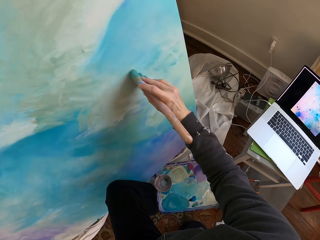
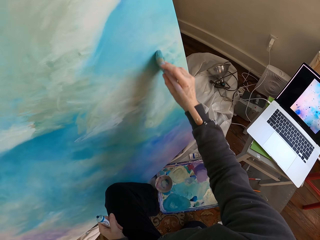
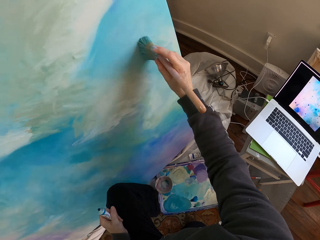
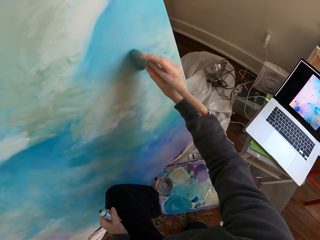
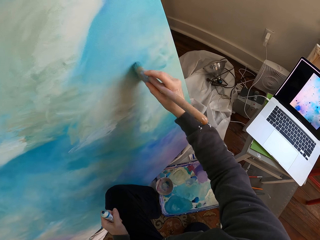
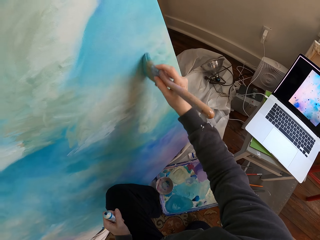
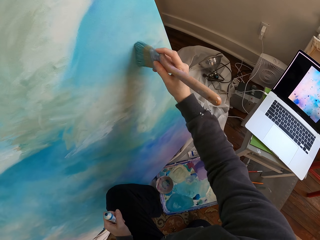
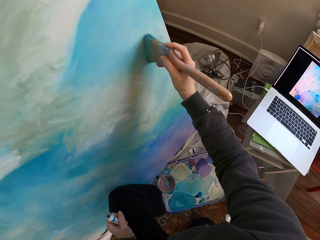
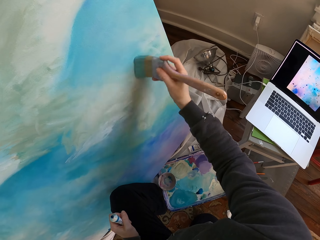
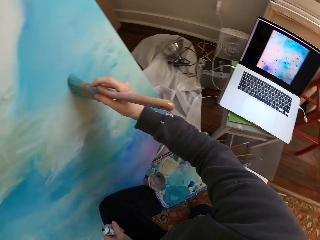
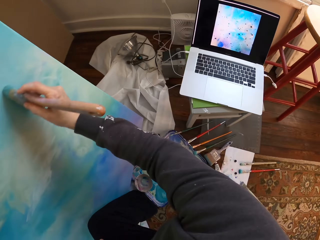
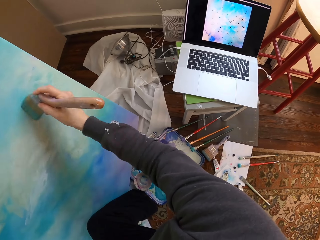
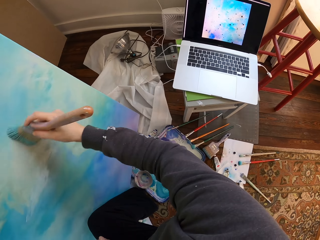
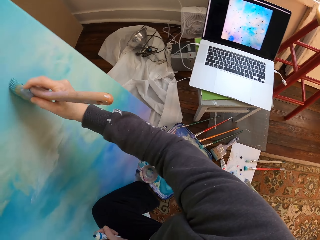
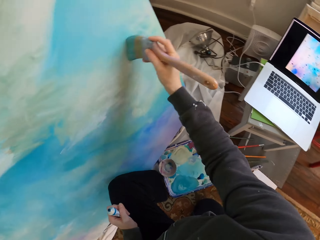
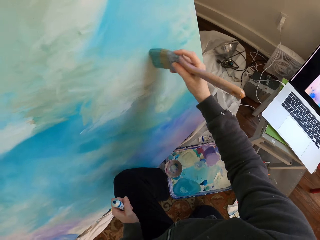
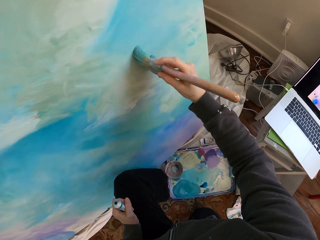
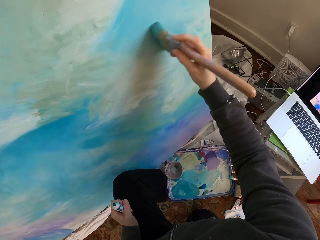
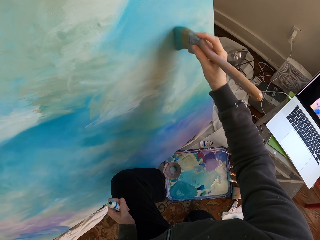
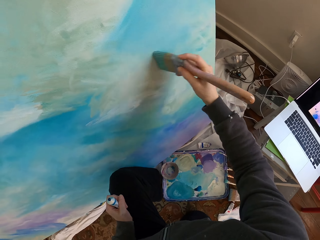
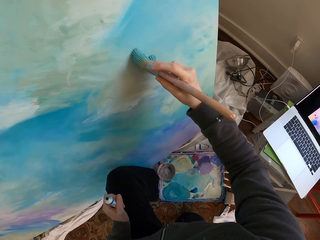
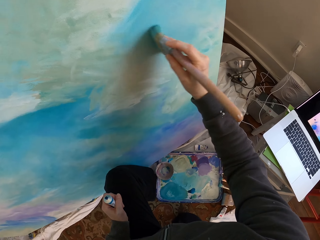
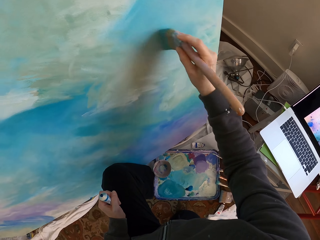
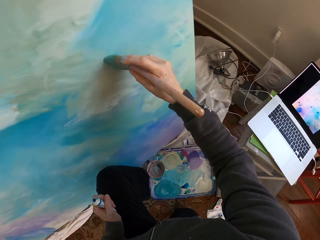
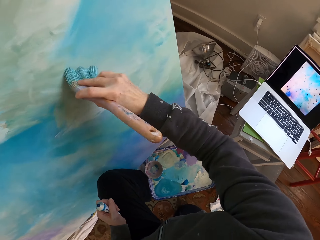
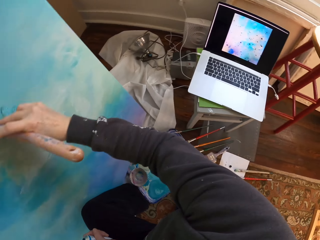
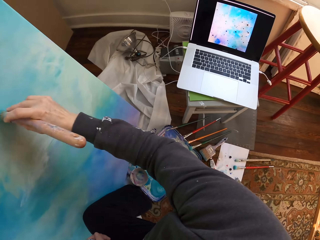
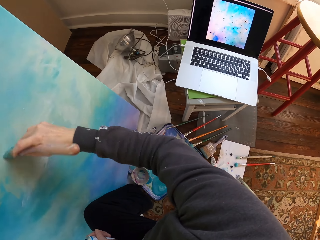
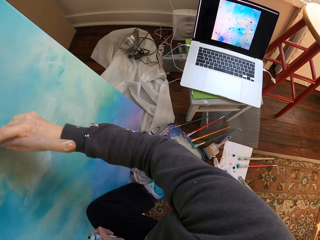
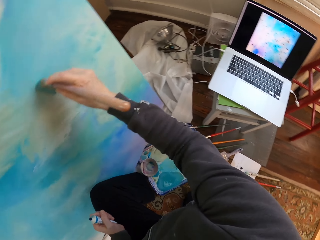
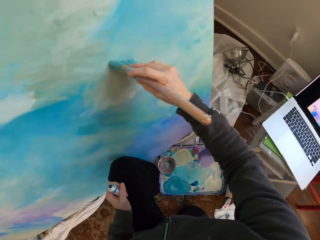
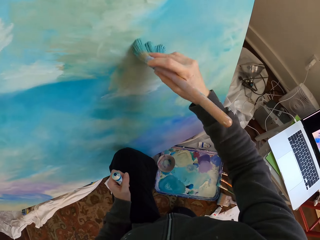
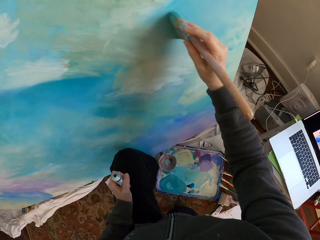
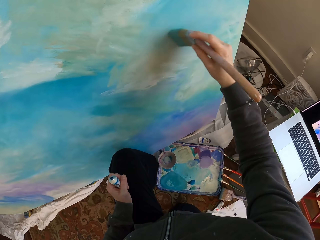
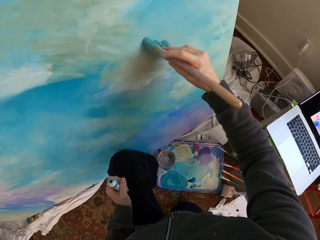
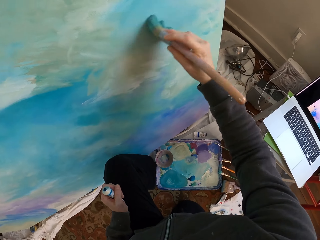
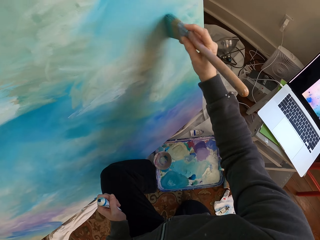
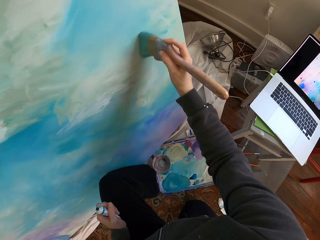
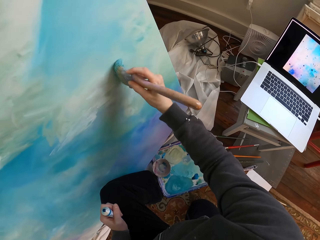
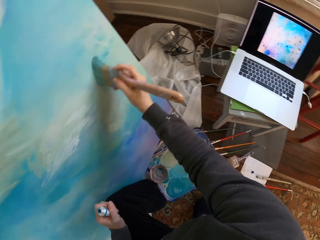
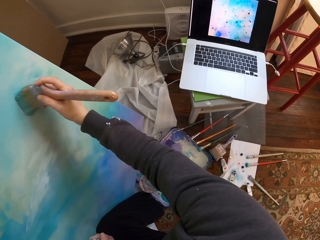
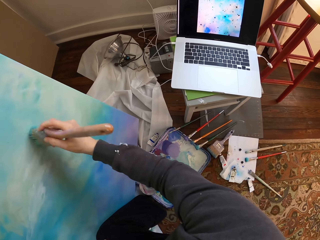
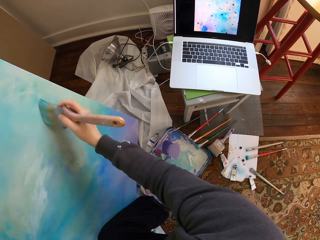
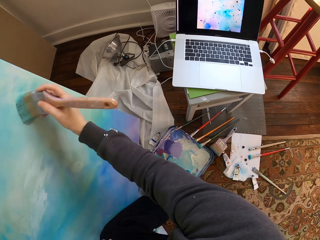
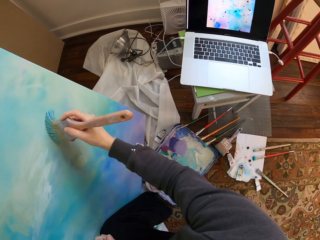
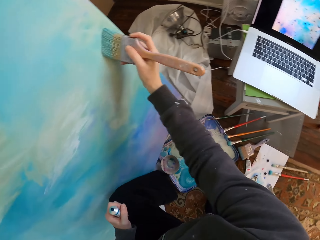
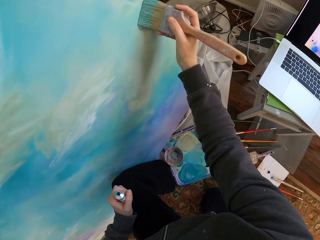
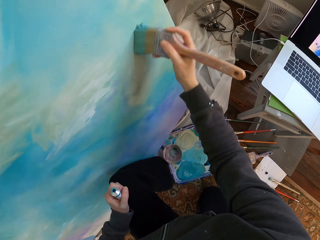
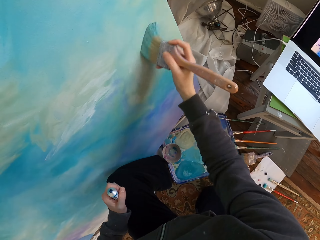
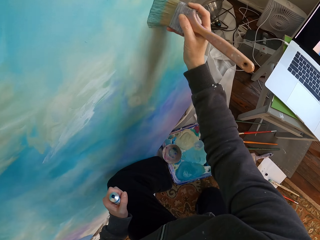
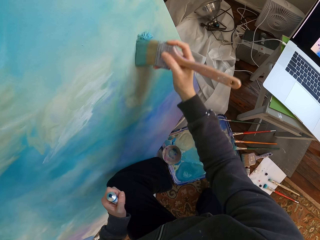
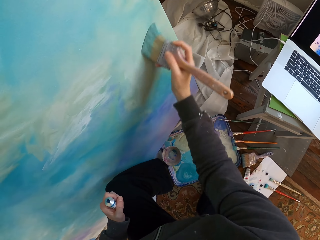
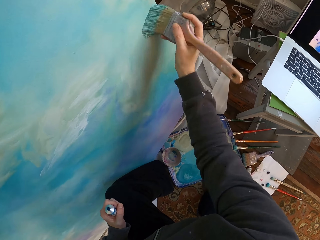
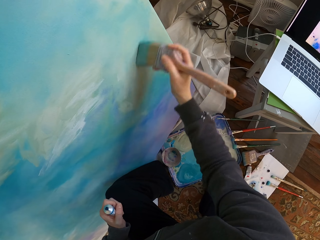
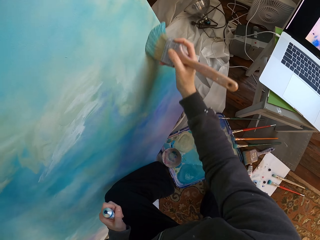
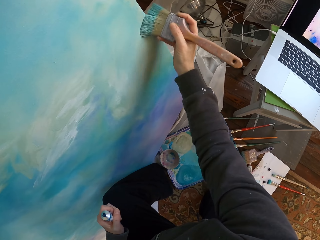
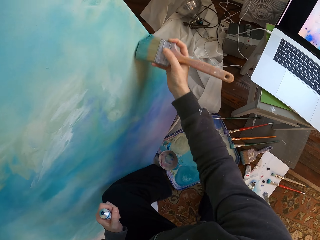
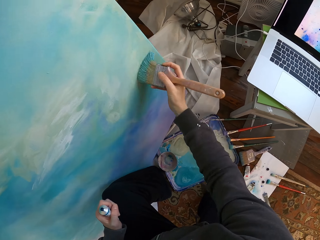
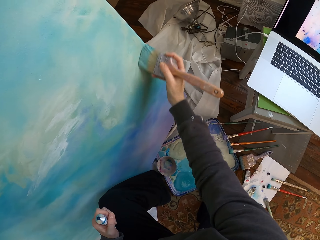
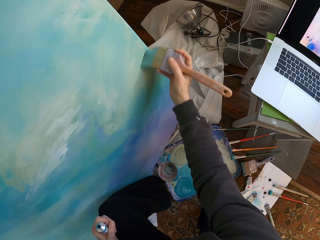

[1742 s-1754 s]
The camera wearer paints.

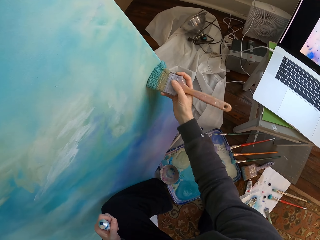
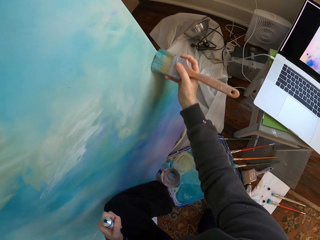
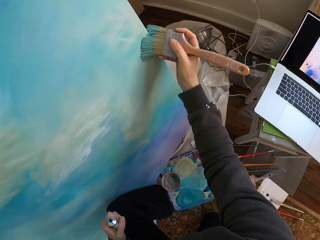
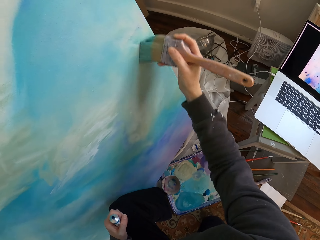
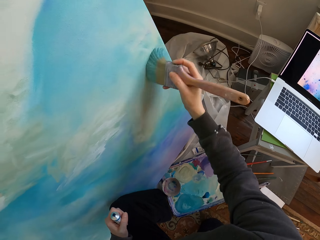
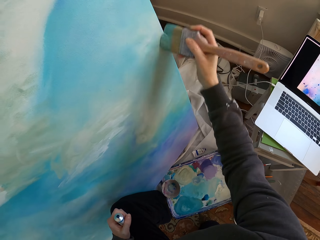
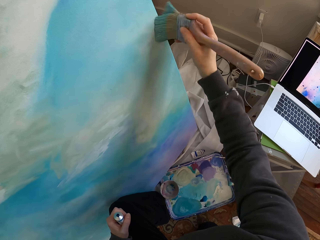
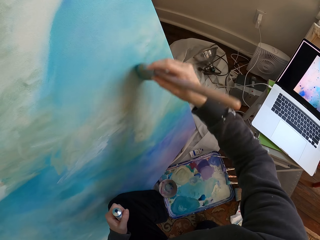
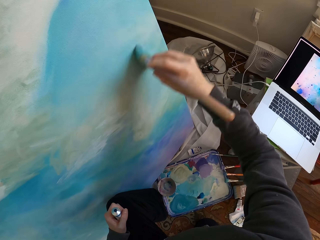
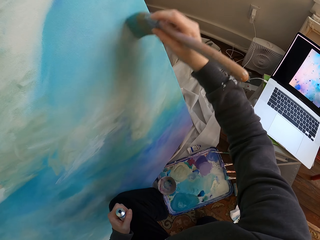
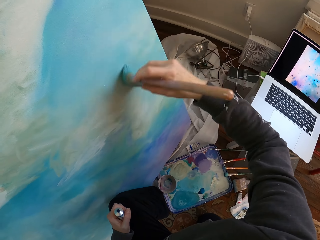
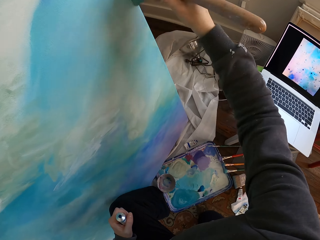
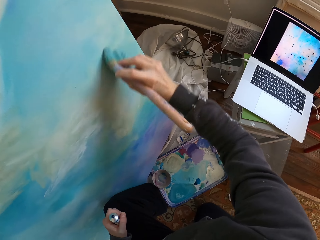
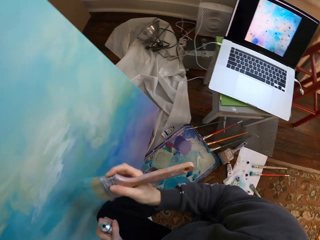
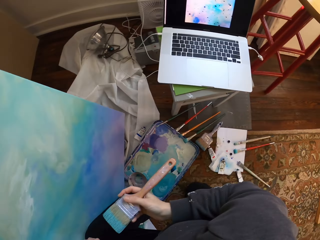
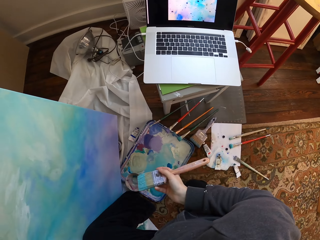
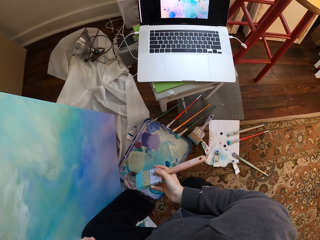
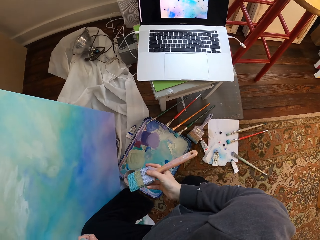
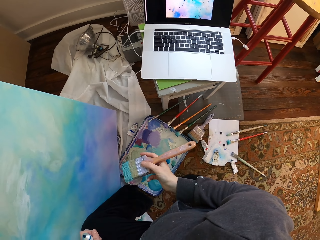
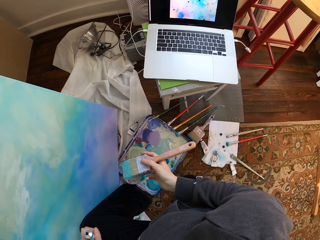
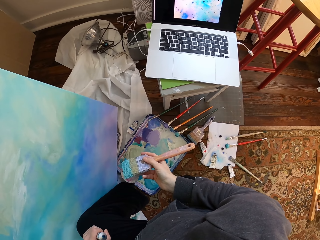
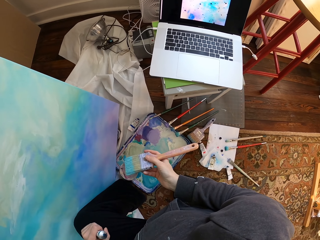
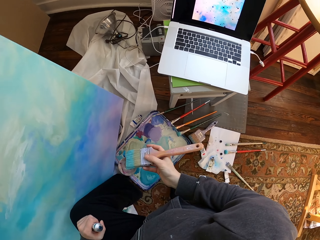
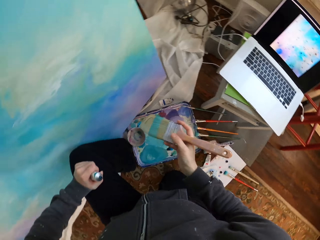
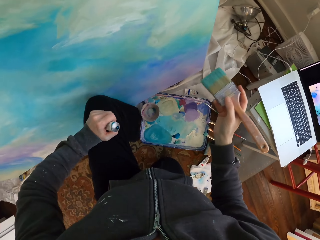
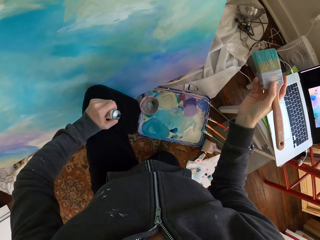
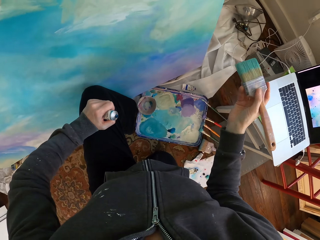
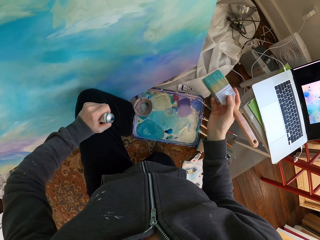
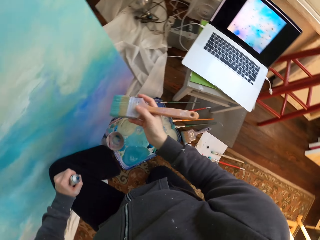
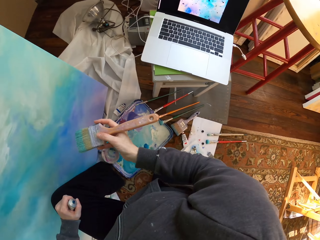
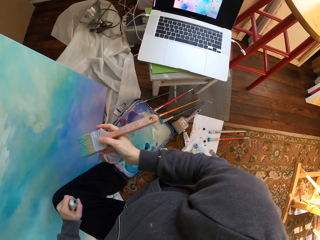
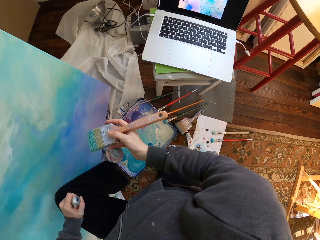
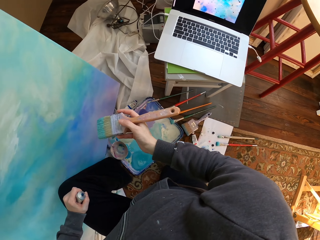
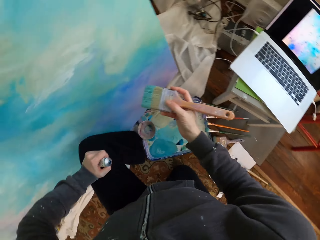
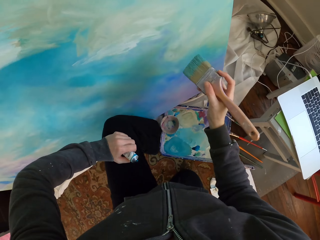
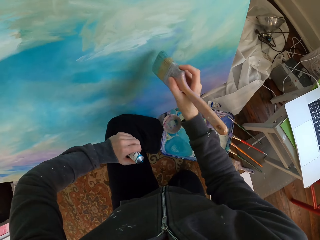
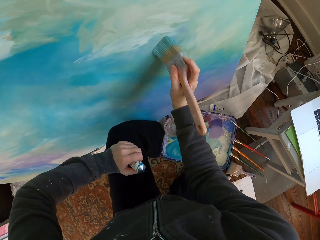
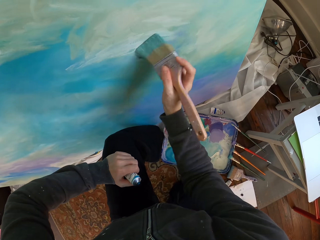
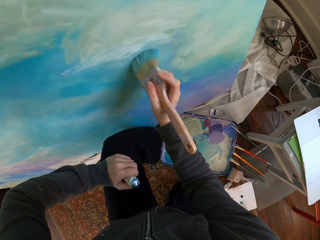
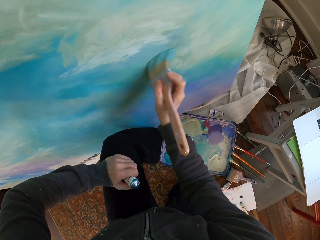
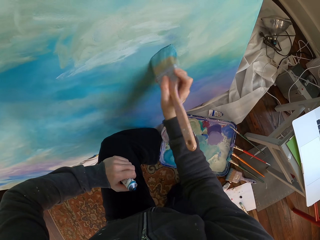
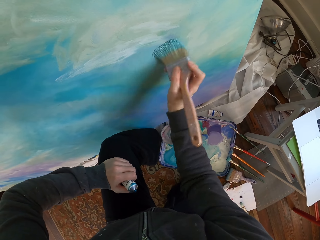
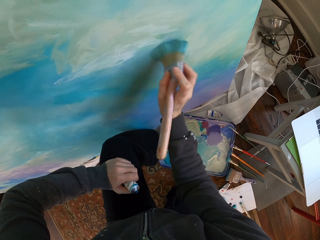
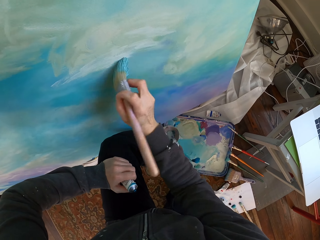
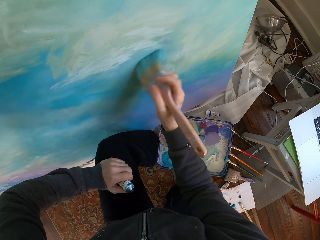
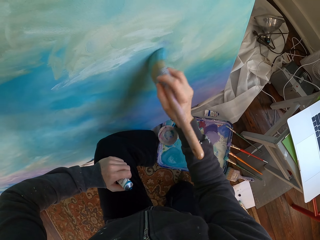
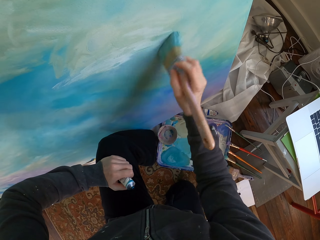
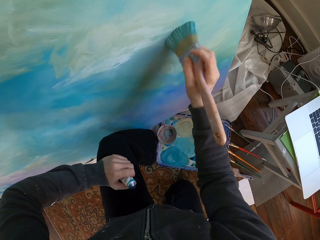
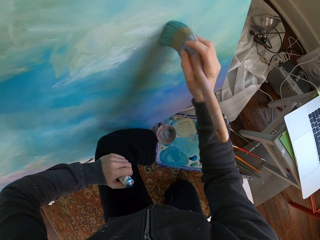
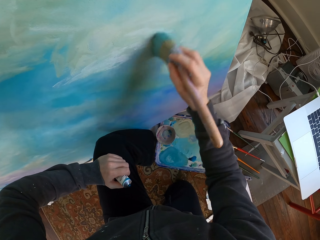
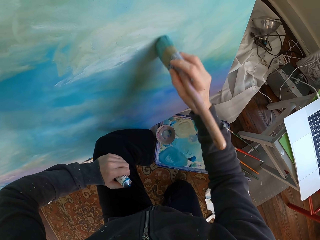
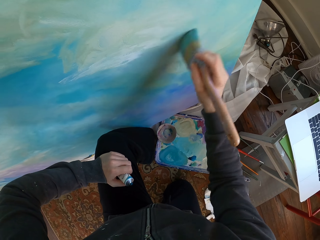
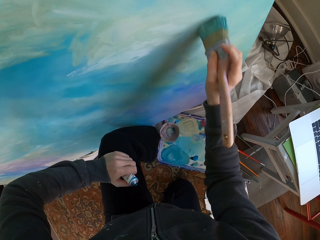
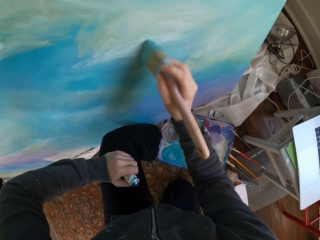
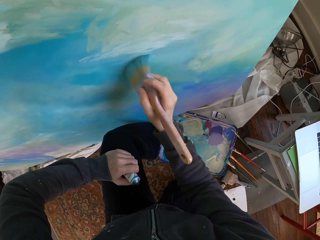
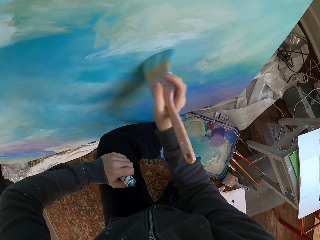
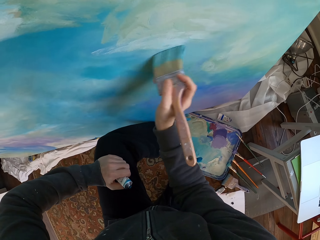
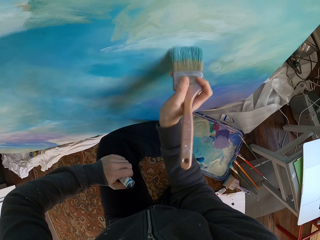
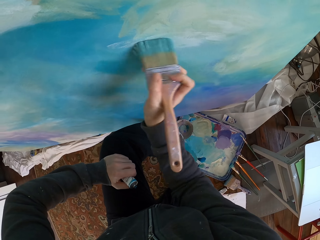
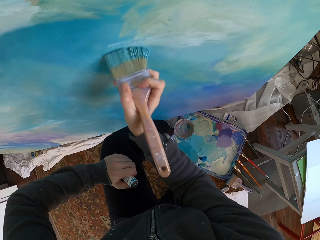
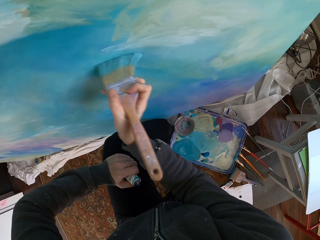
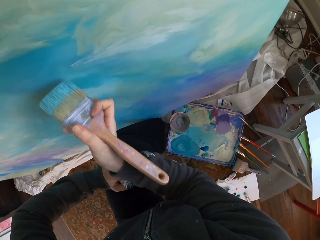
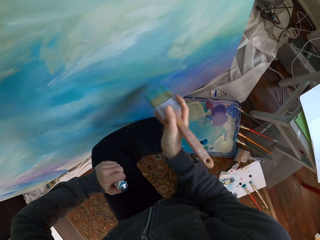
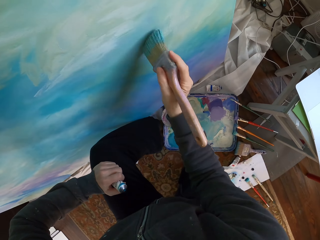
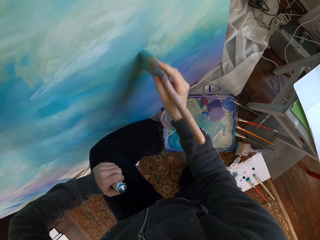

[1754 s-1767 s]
The camera wearer removes a brush from a painting. They look at a laptop. They stop painting. They look at the painting. They look at the laptop. They paint.
